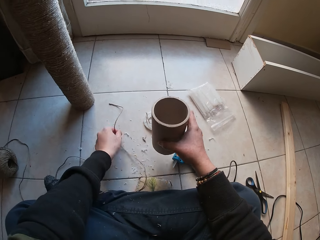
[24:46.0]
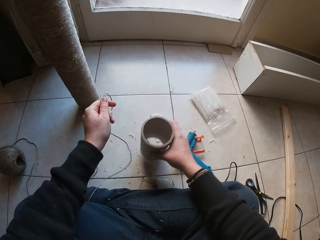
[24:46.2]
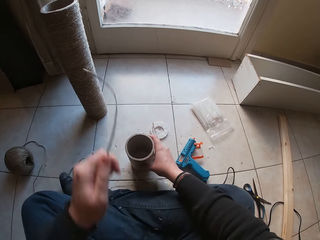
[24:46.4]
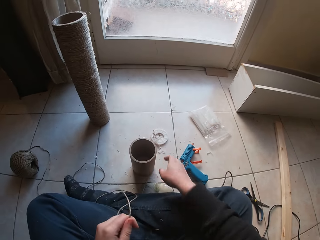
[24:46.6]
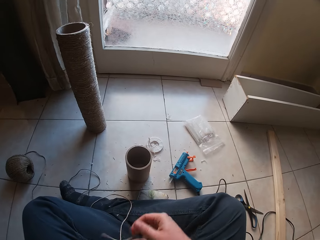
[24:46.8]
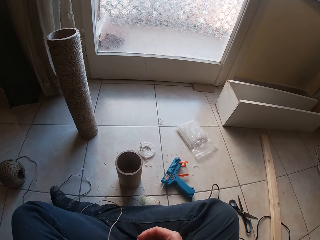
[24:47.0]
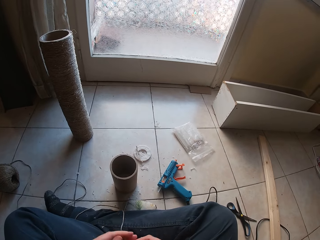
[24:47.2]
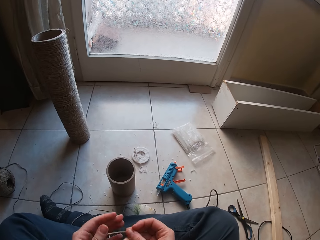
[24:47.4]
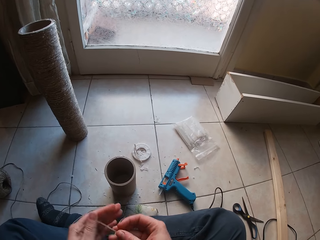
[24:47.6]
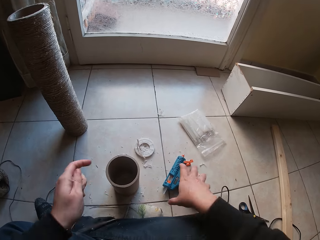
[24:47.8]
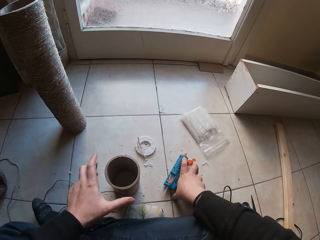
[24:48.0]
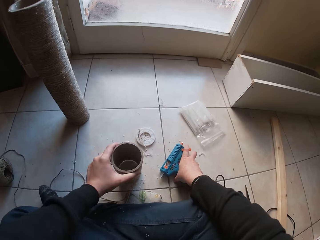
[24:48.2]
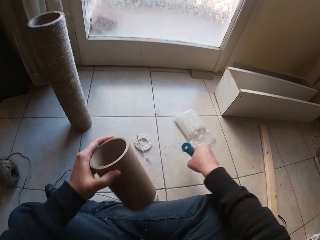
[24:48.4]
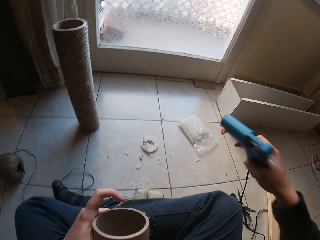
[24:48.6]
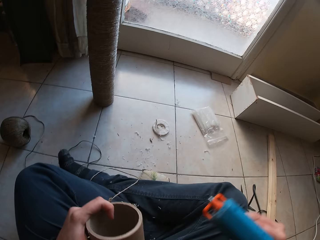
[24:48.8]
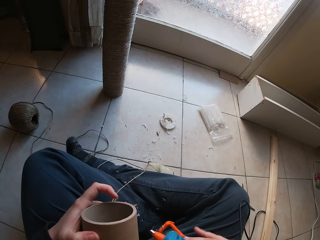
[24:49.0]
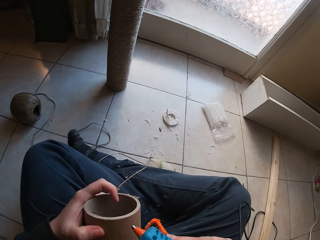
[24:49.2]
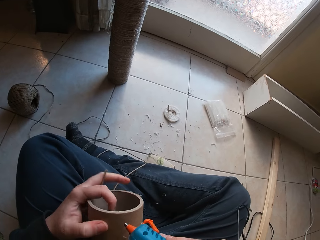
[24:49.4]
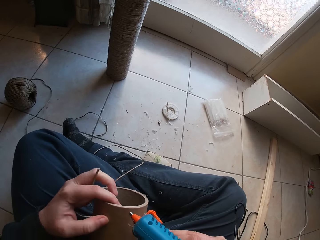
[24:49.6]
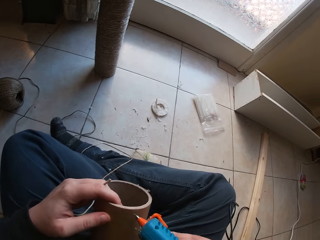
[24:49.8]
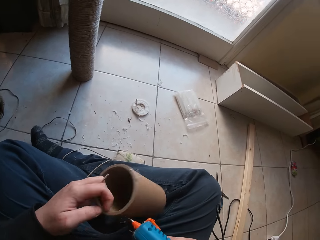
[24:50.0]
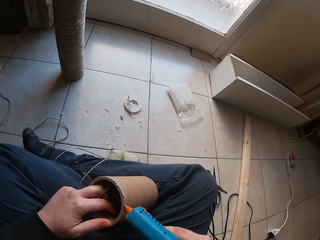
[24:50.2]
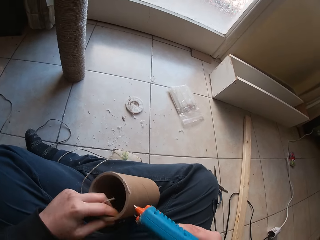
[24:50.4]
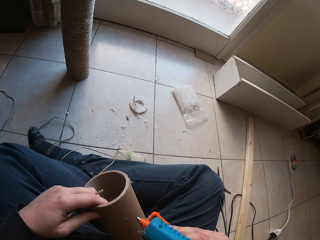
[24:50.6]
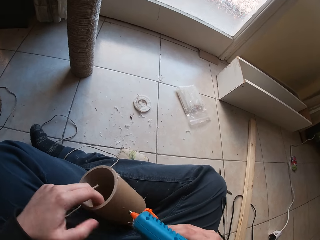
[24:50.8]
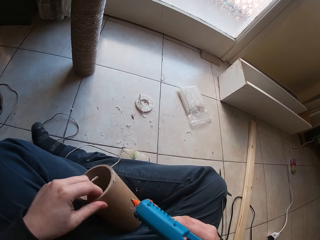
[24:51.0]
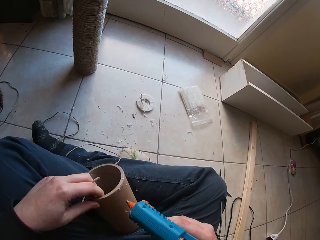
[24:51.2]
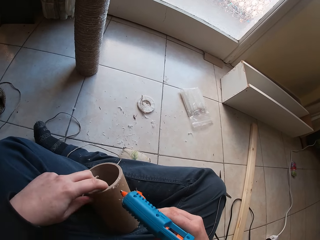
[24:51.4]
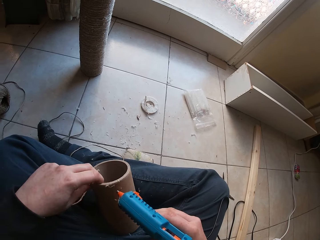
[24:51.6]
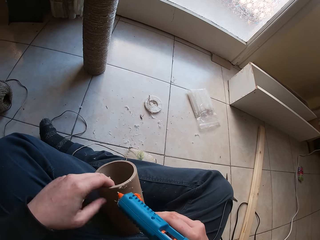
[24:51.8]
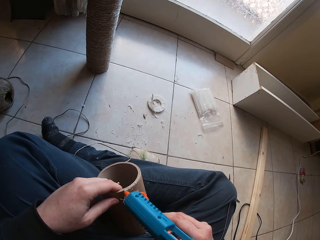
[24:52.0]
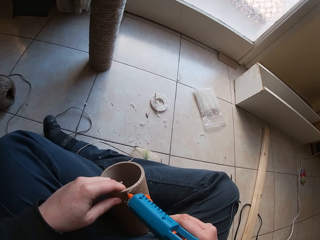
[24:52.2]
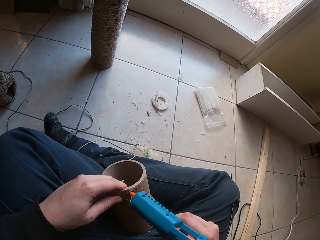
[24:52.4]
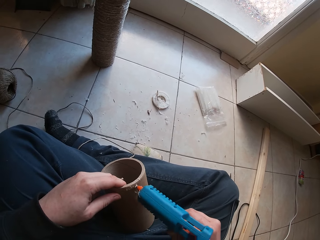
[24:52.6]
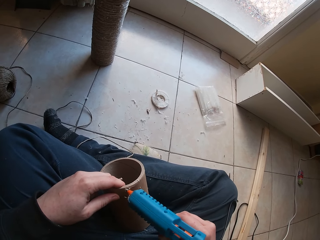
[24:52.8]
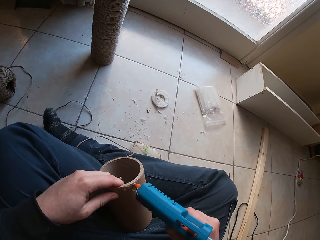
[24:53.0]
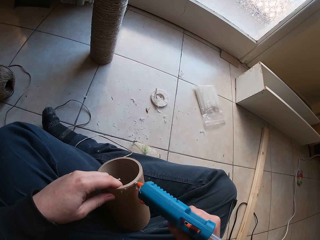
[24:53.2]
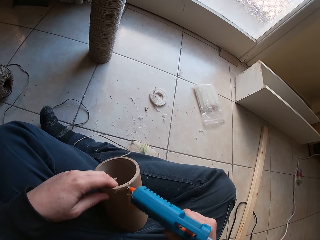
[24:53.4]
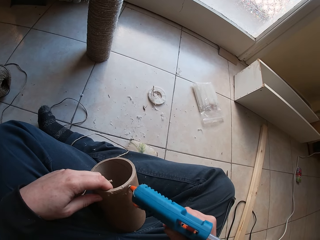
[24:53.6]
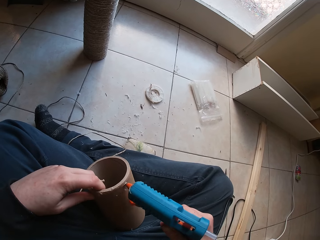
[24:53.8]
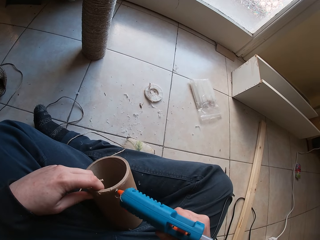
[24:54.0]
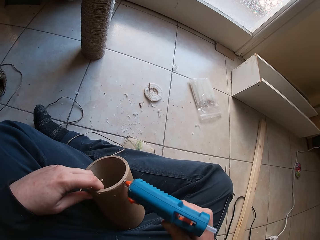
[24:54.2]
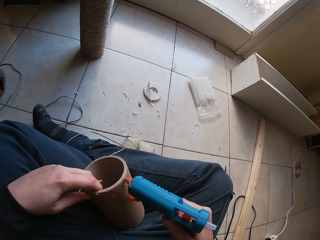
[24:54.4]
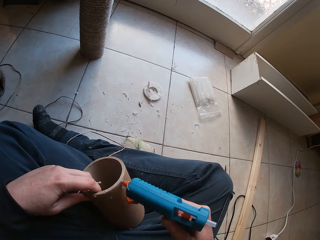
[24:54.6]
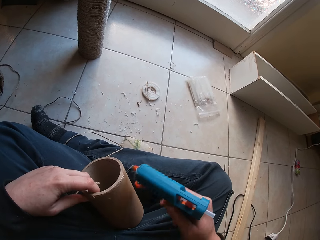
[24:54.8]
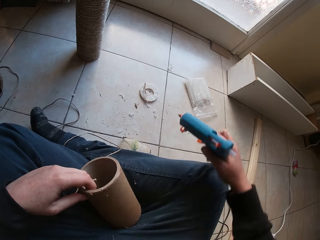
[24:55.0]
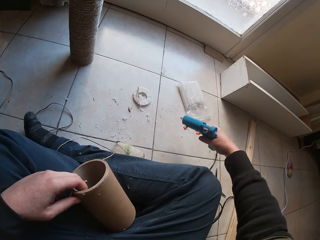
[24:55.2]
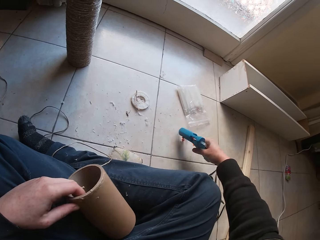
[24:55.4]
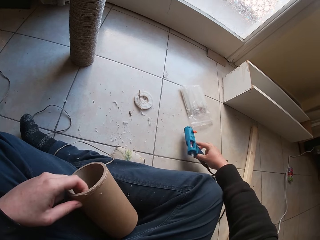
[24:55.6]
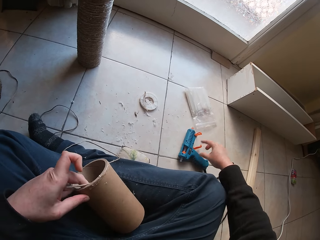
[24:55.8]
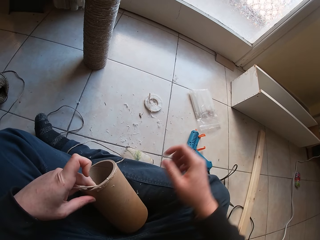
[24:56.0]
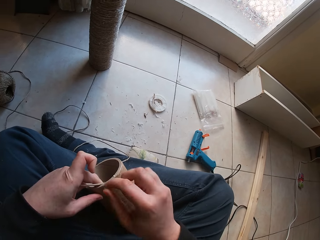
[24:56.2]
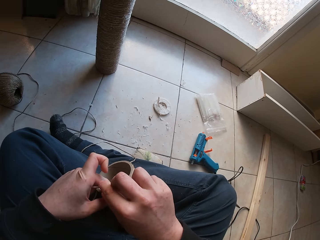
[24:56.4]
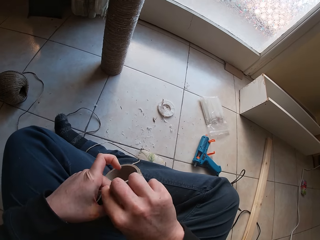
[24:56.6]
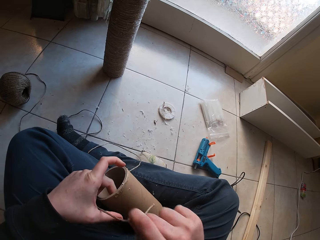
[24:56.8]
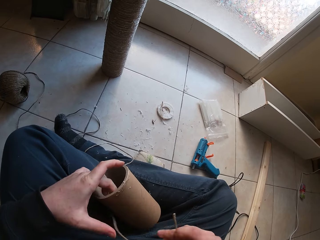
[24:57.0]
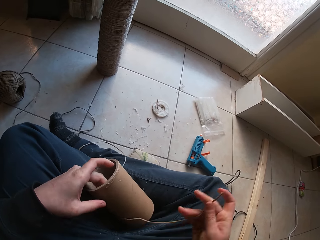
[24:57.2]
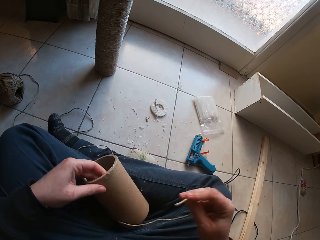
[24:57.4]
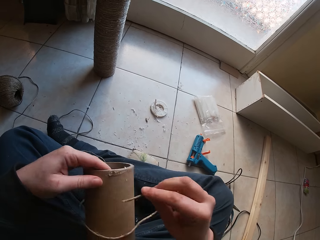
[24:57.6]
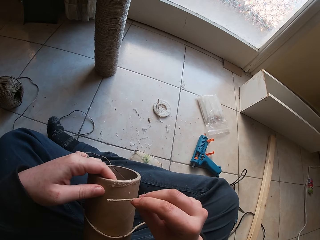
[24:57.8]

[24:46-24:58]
The camera wearer picks up a yarn or cable on the floor with her left hand. She drops the cardboard tube or pulley on the floor with her right hand. She drops the cable on the floor. She picks up the glue gun on the floor with her right hand. She picks up the cardboard tube on the floor with her left hand. She adjusts the pulley with her hand. She puts glue on the cardboard tube in her left hand with the glue gun in her right hand. She drops the glue gun on the floor with her right hand. She pulls the yarn with her right hand. She places the thread on the other hand.

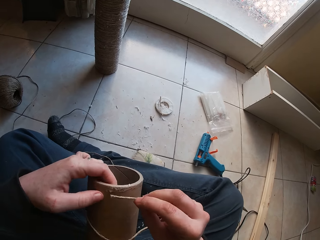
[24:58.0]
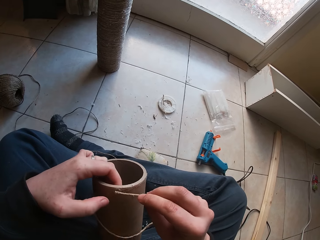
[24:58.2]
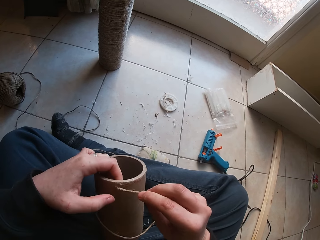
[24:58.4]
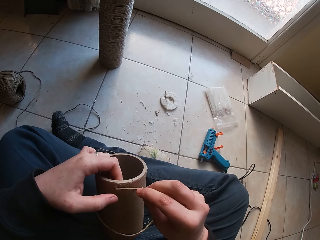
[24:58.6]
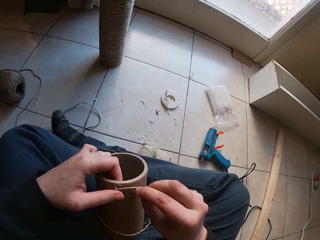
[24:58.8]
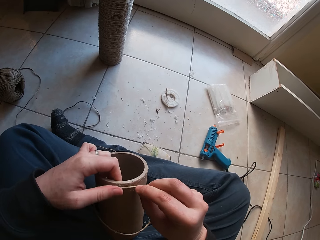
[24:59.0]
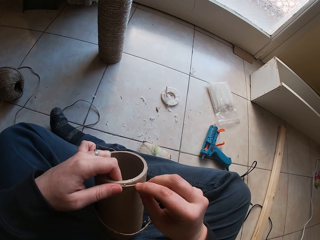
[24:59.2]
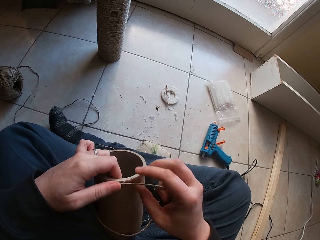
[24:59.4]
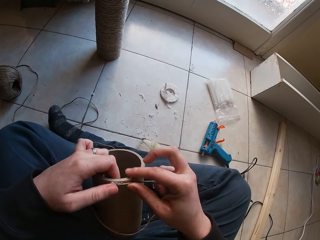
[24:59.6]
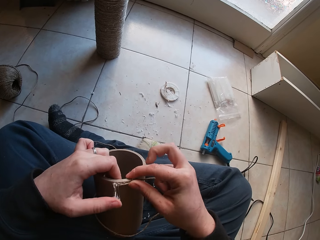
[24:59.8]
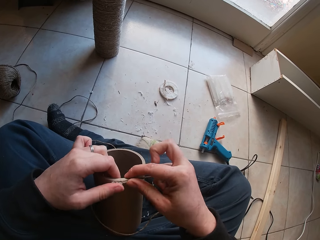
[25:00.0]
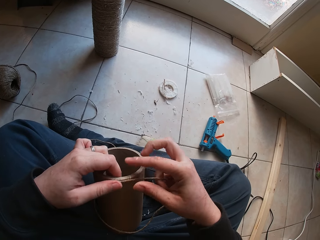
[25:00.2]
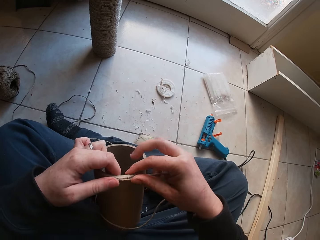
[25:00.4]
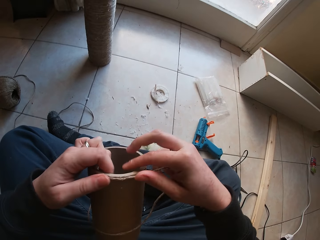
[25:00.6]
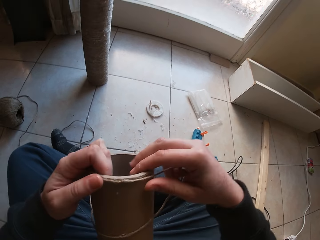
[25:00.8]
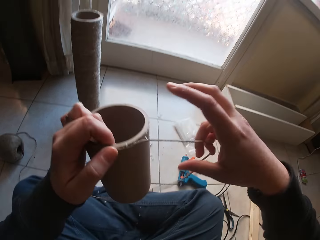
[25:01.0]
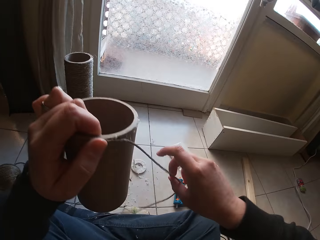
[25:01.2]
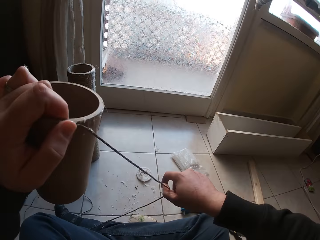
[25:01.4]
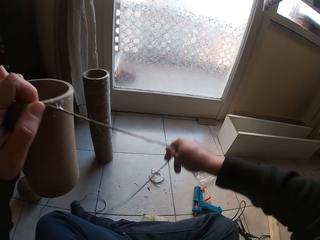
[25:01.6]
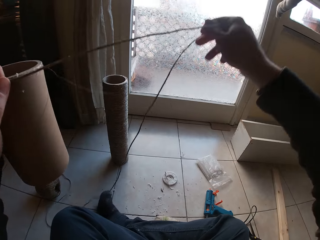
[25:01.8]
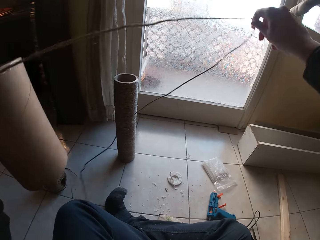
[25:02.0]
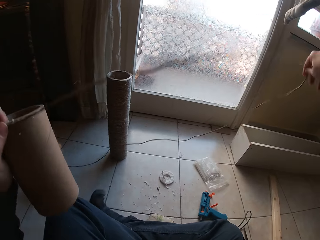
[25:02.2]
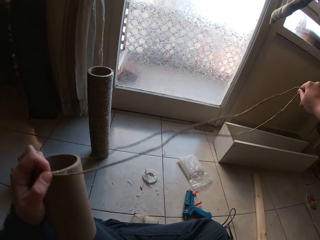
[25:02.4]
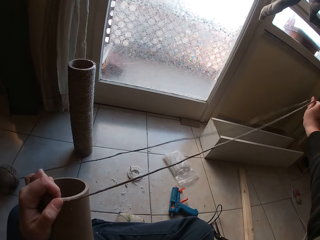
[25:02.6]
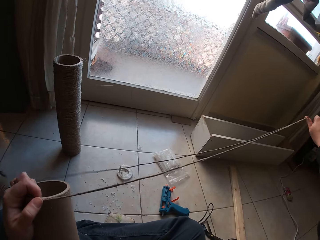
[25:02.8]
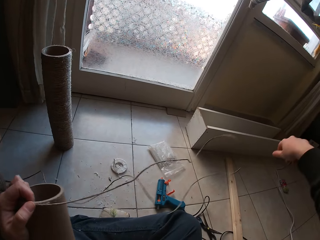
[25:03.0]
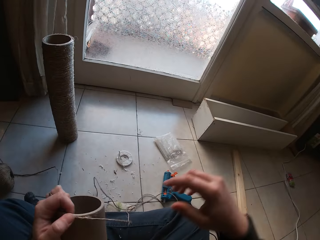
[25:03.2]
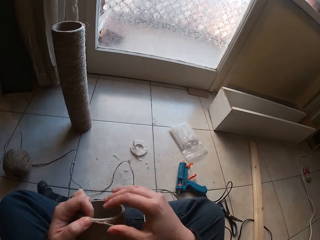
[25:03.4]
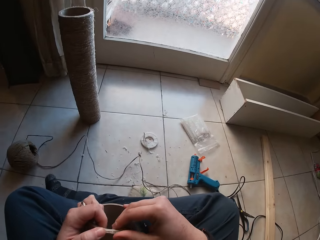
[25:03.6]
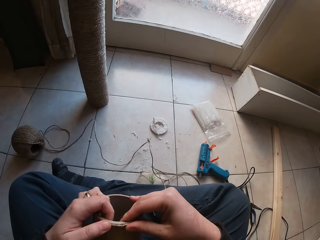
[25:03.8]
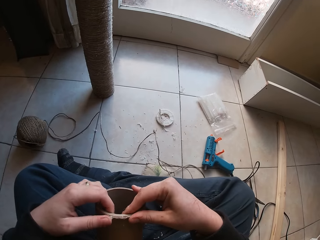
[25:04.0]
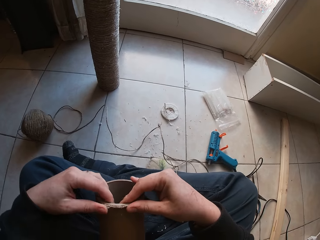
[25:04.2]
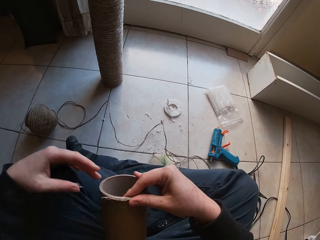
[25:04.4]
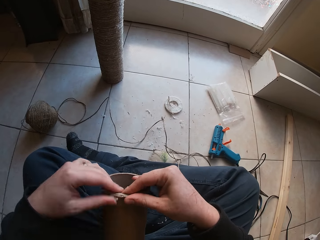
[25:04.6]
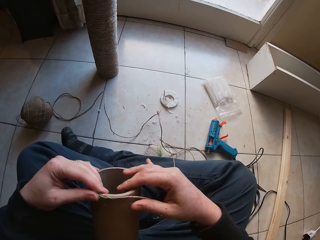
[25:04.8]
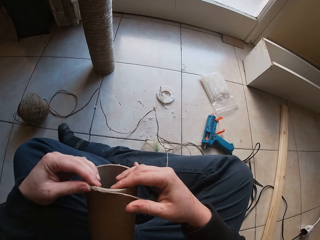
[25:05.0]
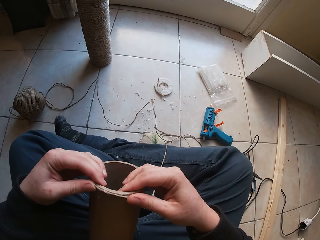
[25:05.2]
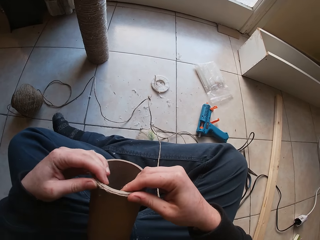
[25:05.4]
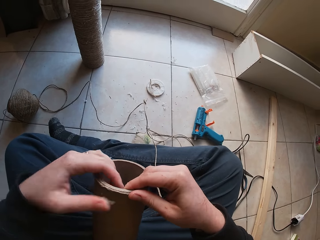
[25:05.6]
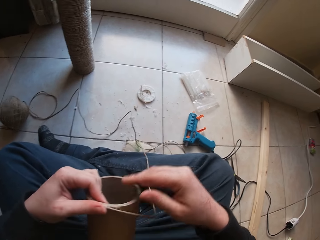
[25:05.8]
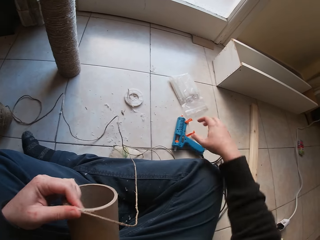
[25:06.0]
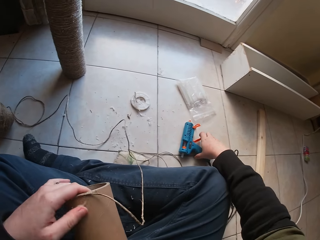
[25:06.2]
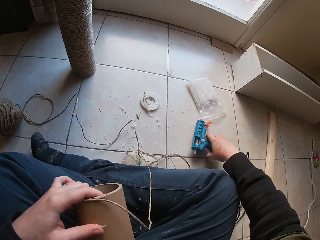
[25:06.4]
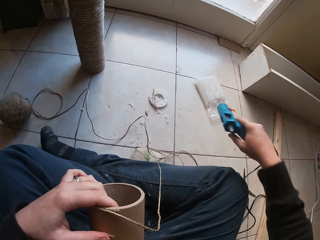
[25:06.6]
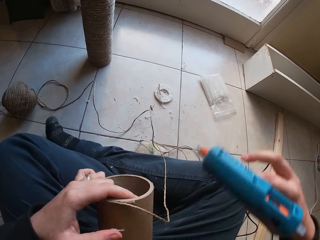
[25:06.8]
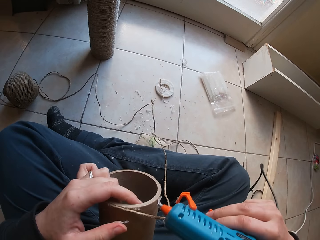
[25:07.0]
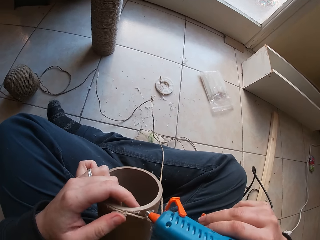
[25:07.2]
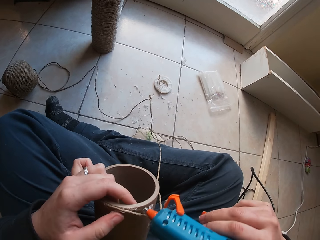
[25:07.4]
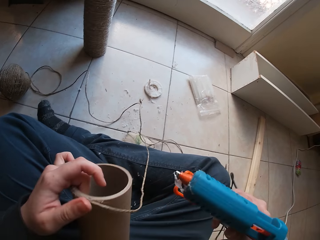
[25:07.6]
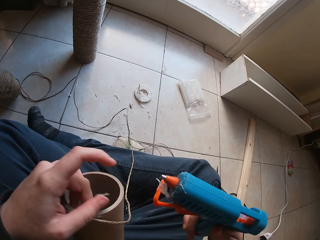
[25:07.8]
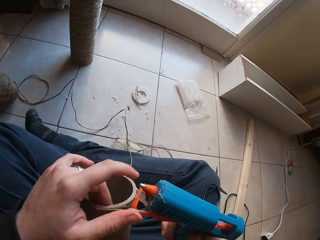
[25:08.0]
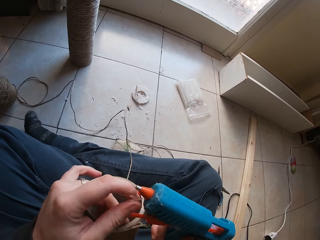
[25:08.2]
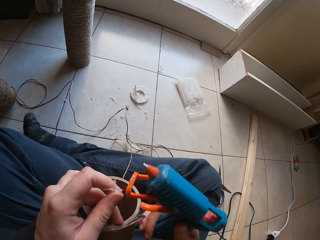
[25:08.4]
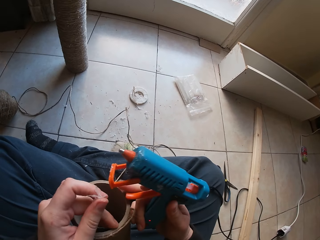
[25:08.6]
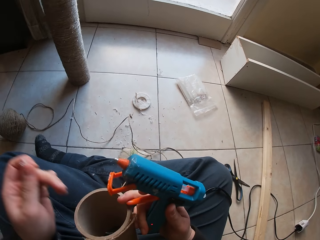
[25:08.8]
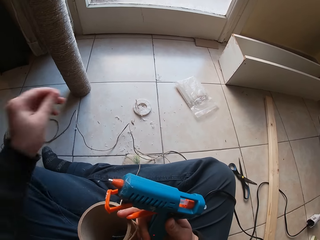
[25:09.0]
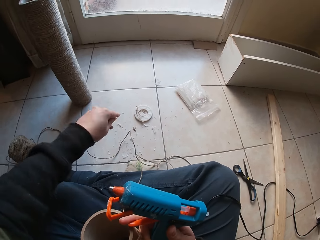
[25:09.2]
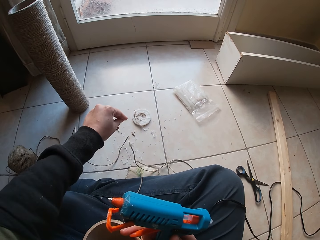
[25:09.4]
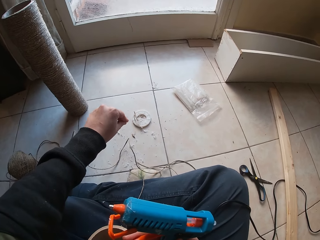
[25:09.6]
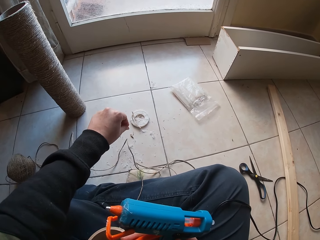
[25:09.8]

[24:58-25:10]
The camera wearer wraps the yarn or thread around the cardboard tube or pulley in her left hand with her right hand. She places the thread on the pulley. She adjusts the thread with her hand. She lifts the pulley with her hand. She adjusts the thread with her hand. She sticks the thread to the pulley. She picks up the glue gun on the floor with her right hand. She puts the glue on the cardboard tube in her left hand with the glue gun in her right hand. She removes the glue on the glue gun with her left hand. She drops something on the floor.
